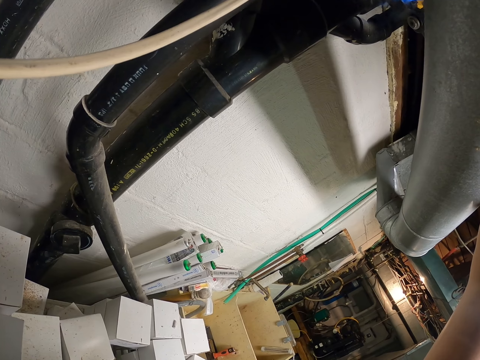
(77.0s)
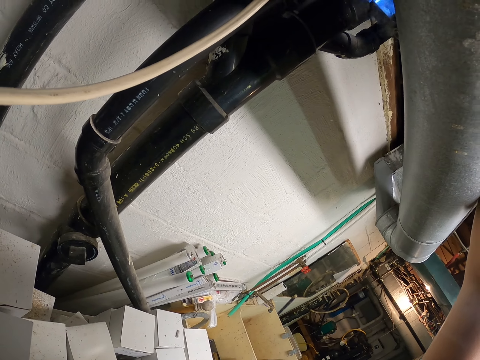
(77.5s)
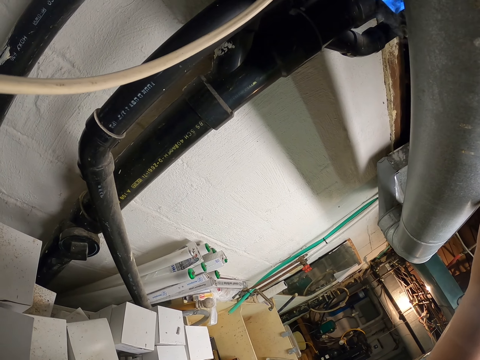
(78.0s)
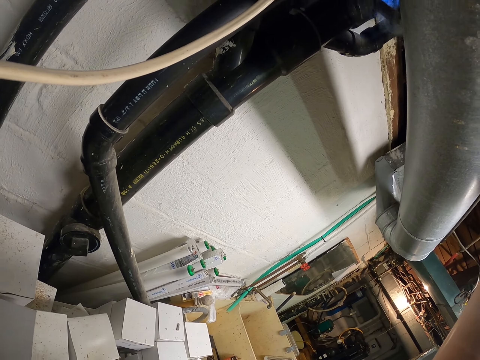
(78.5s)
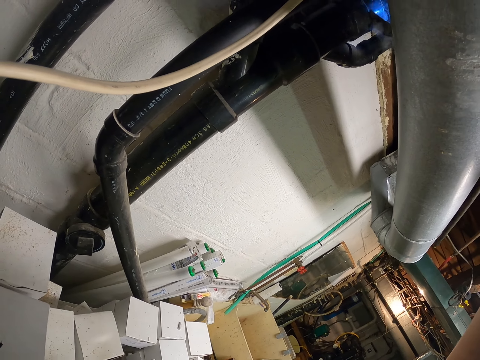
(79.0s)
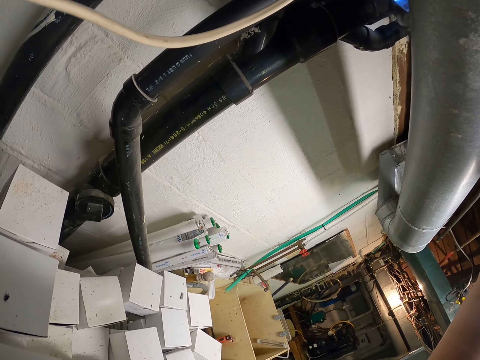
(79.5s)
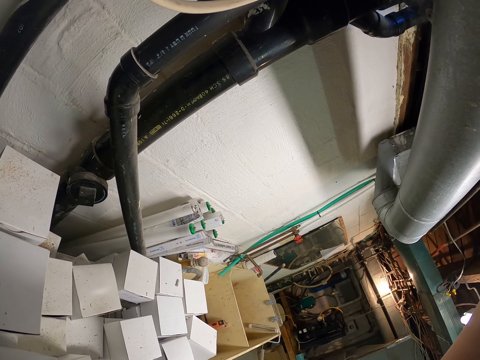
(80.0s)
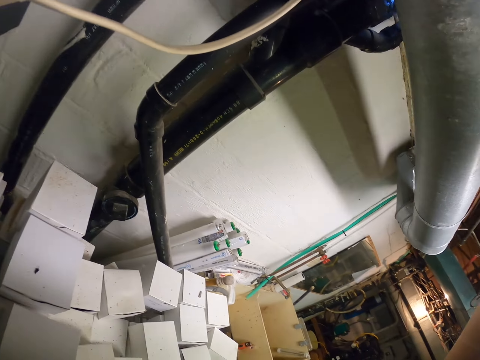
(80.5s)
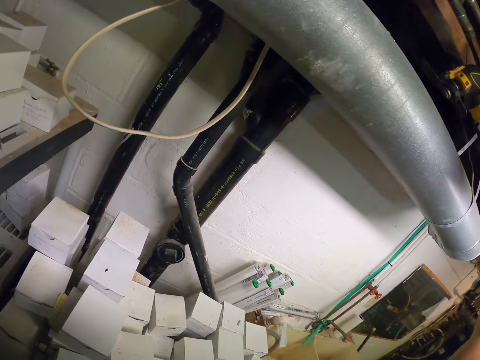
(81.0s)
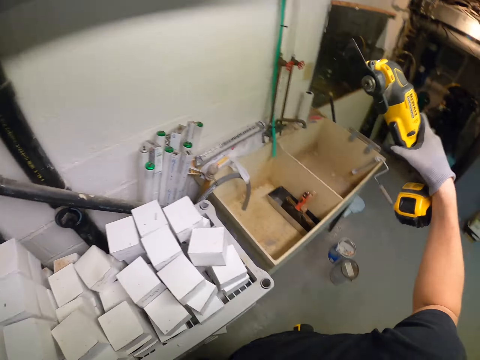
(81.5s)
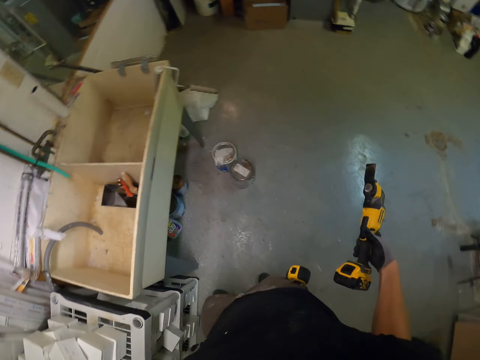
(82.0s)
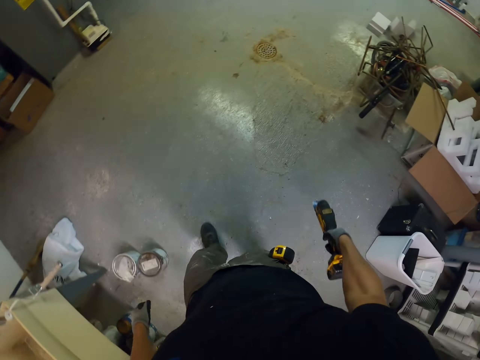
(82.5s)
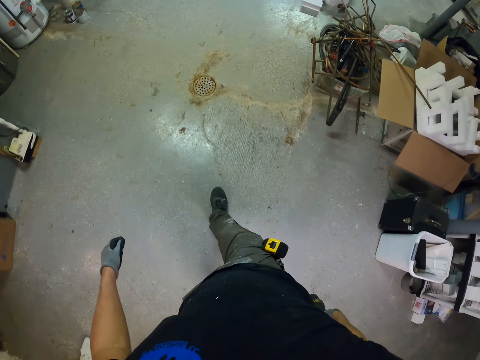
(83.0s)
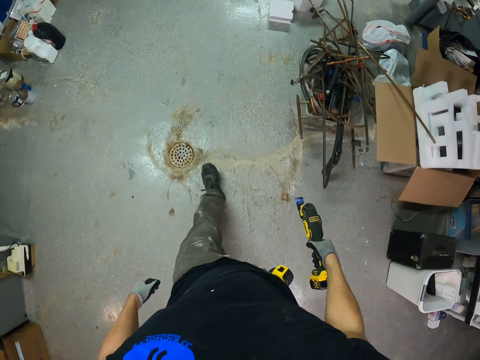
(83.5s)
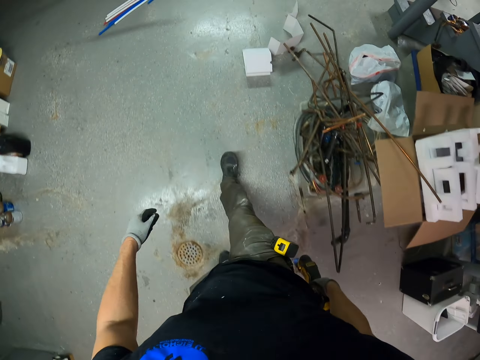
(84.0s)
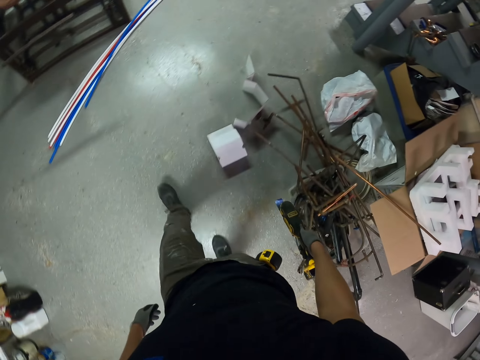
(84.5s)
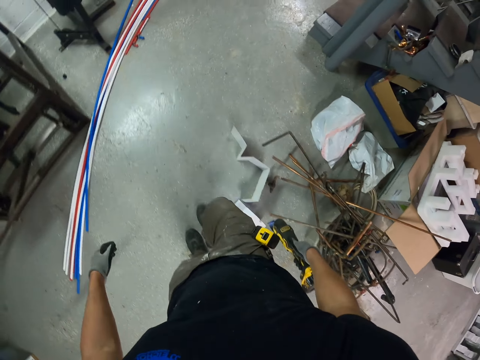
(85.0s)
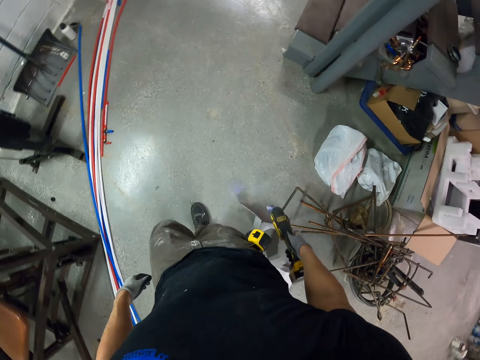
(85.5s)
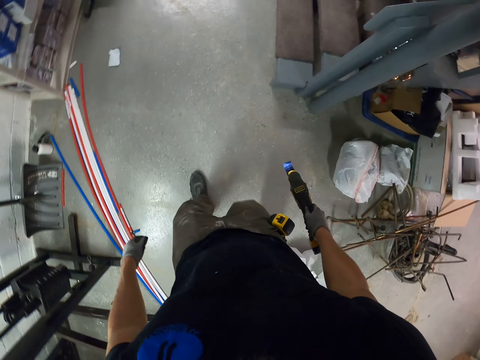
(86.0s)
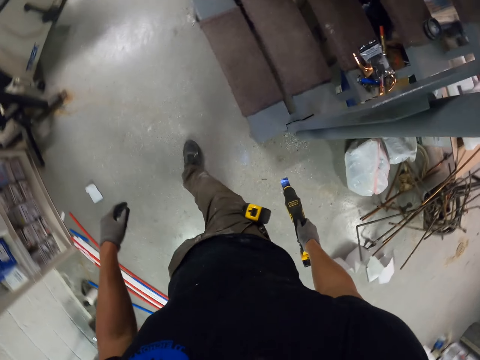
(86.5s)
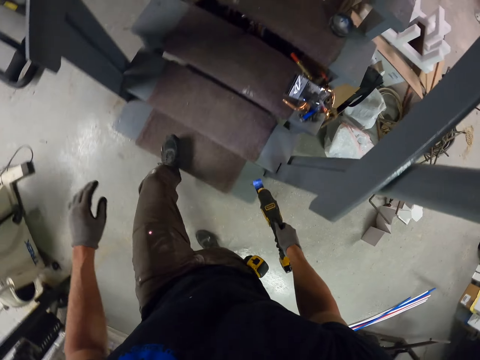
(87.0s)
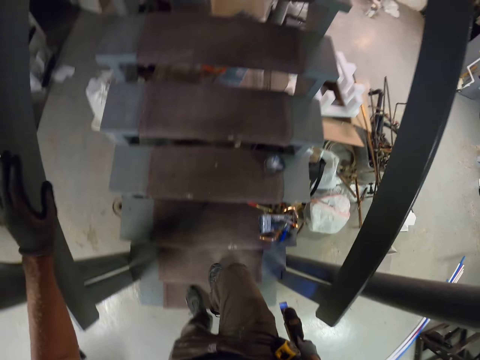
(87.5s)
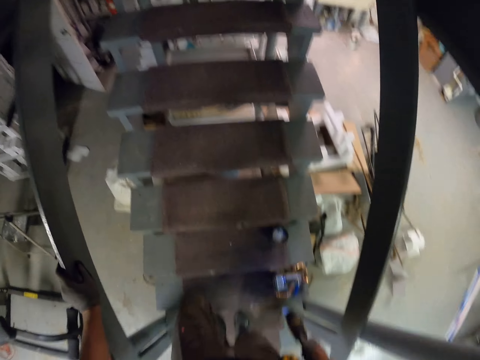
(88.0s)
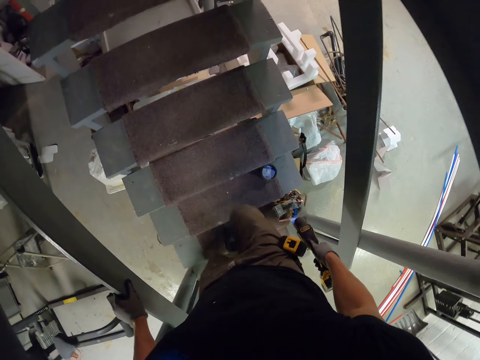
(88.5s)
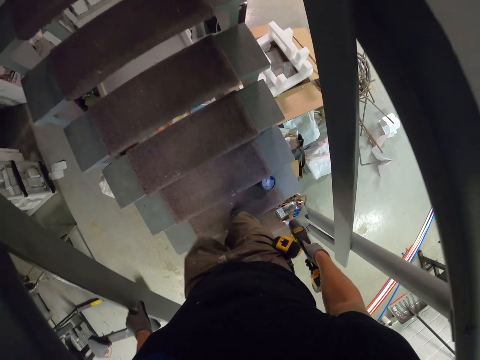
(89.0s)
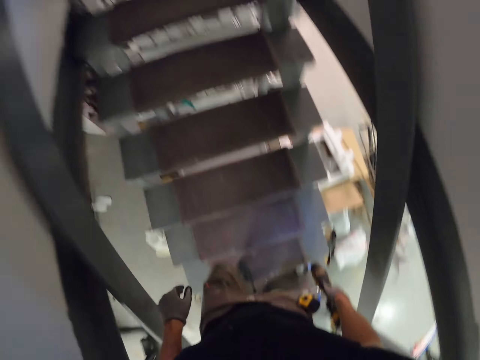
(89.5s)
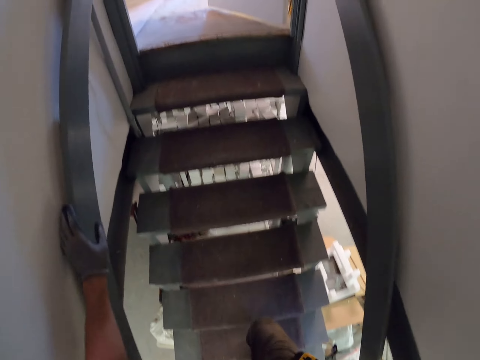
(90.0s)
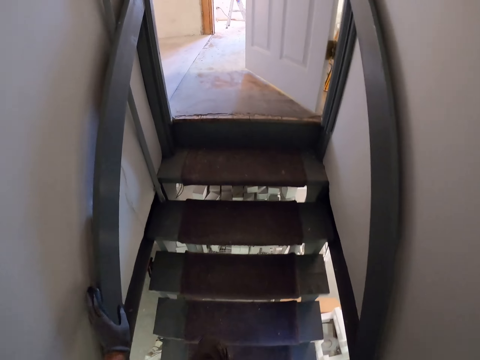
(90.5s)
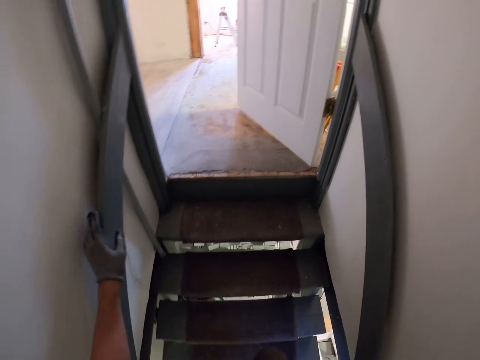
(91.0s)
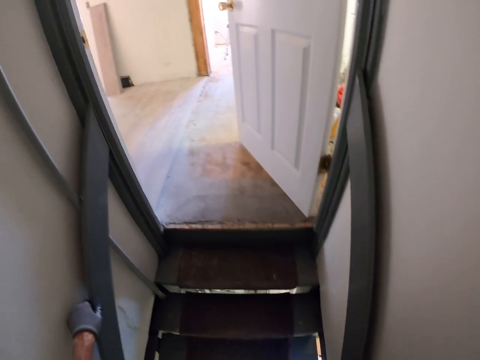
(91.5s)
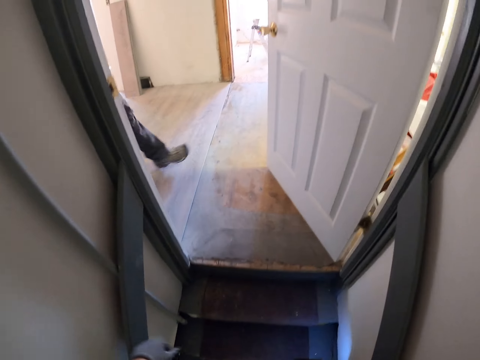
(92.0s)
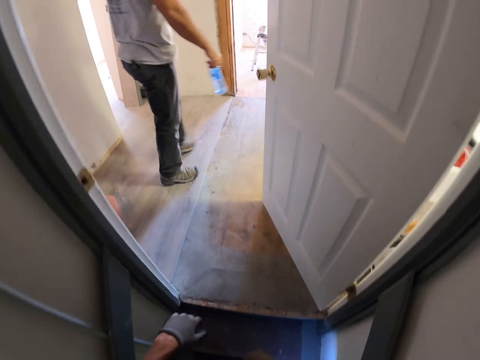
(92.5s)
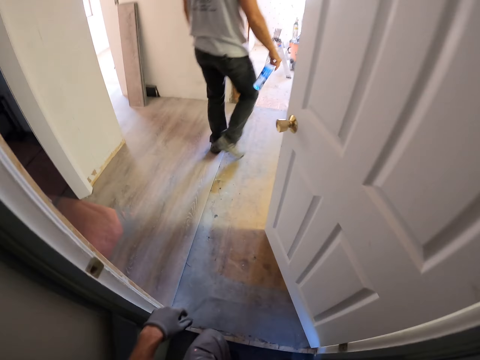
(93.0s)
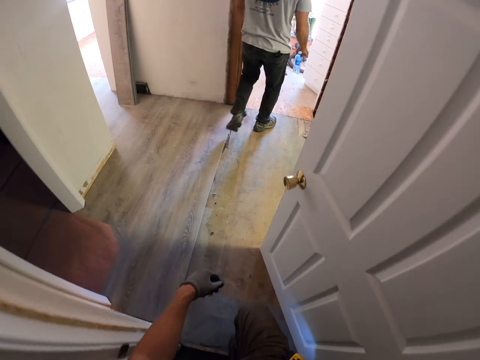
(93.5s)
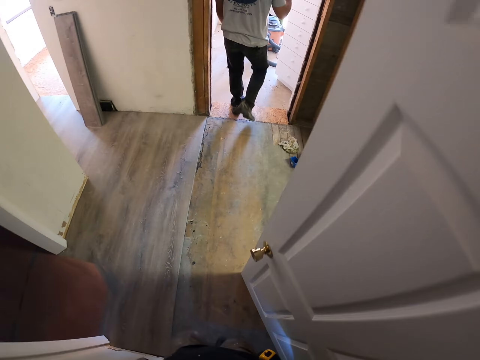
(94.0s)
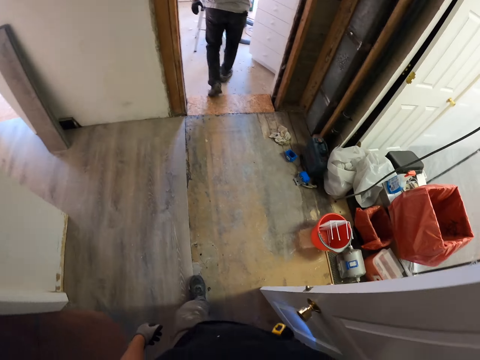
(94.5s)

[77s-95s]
The camera wearer walks away from the basement. A man walks past the camera wearer. The camera wearer walks away from the basement.

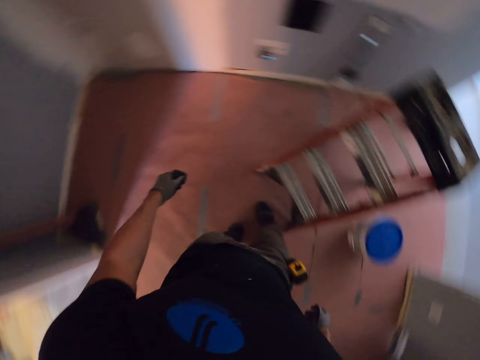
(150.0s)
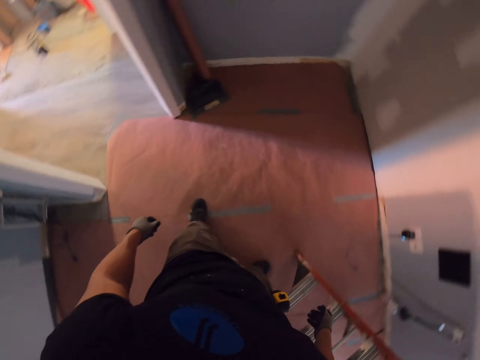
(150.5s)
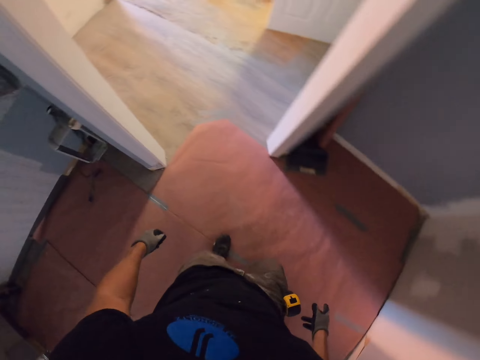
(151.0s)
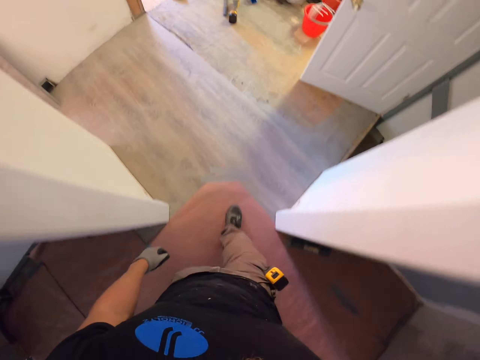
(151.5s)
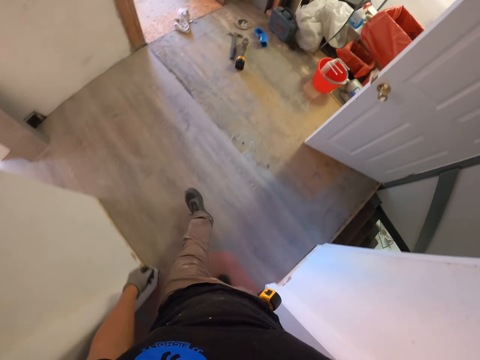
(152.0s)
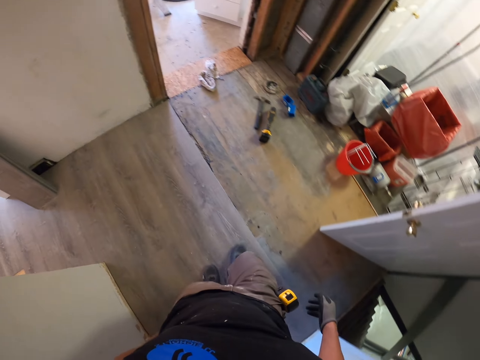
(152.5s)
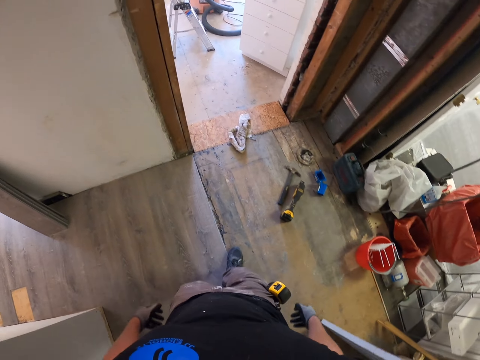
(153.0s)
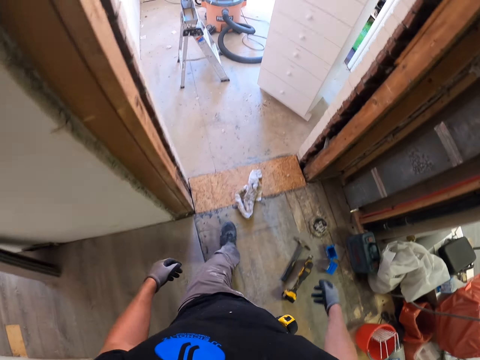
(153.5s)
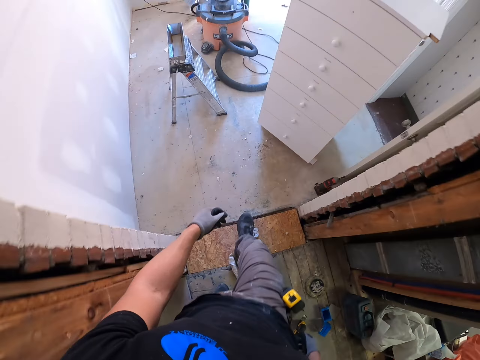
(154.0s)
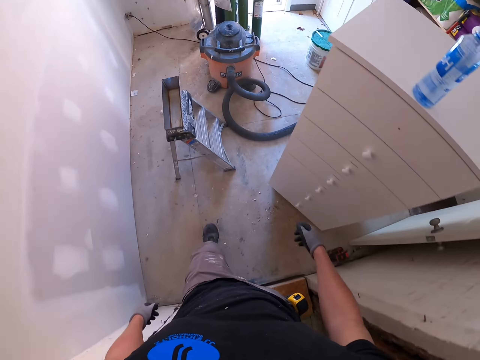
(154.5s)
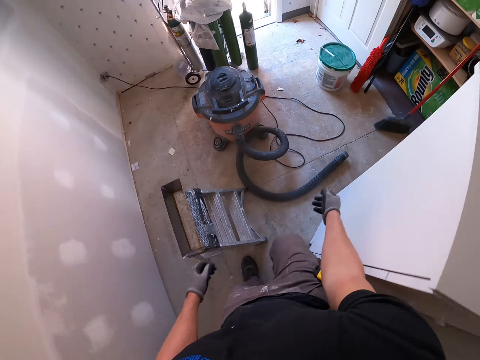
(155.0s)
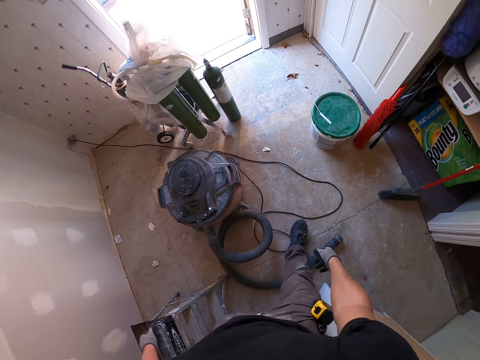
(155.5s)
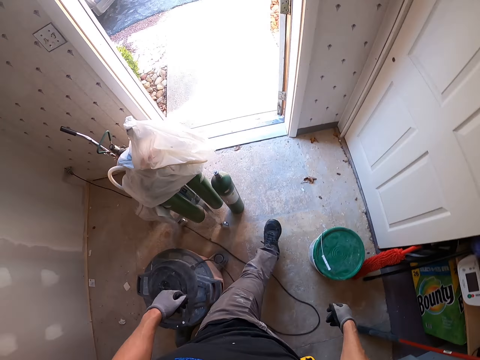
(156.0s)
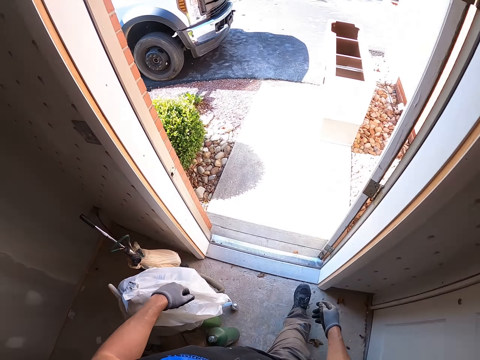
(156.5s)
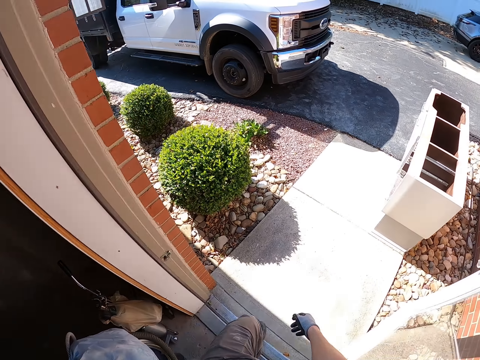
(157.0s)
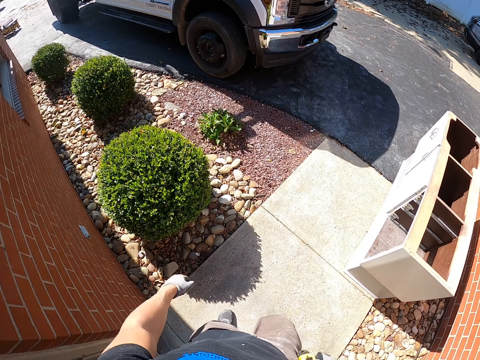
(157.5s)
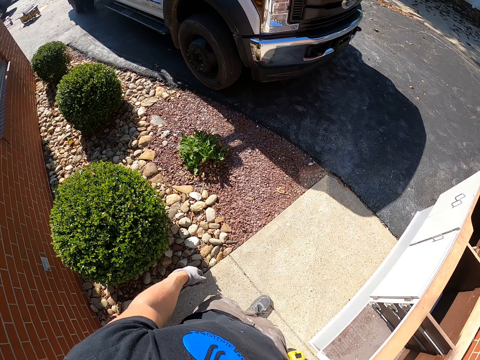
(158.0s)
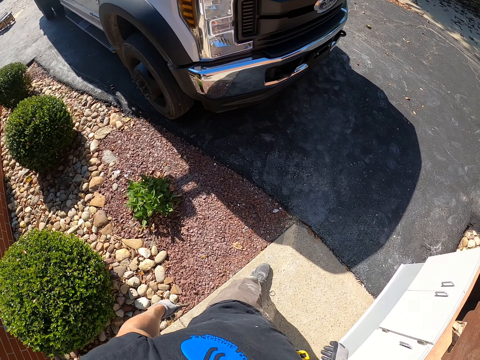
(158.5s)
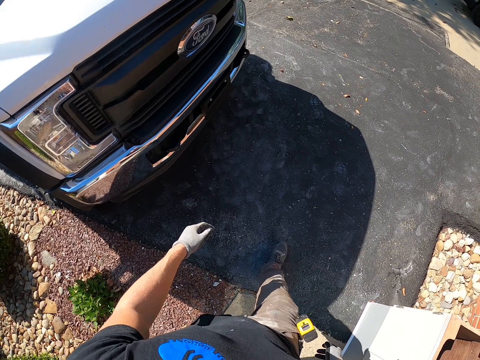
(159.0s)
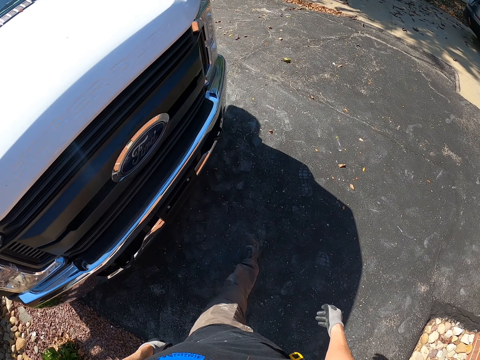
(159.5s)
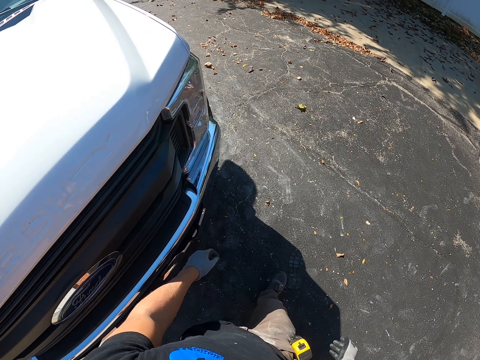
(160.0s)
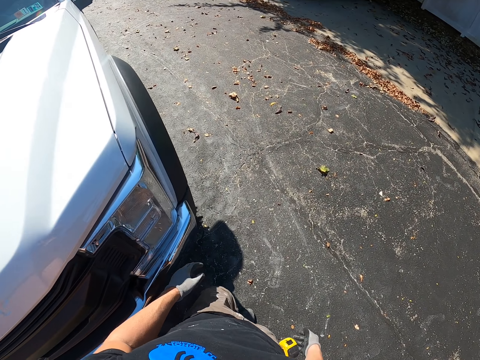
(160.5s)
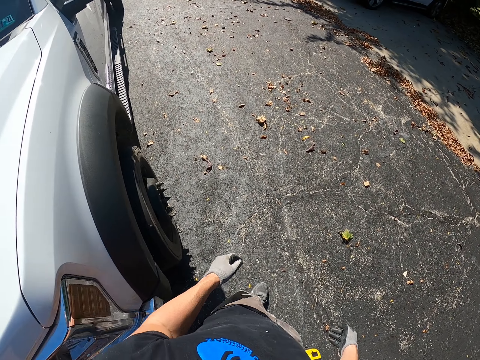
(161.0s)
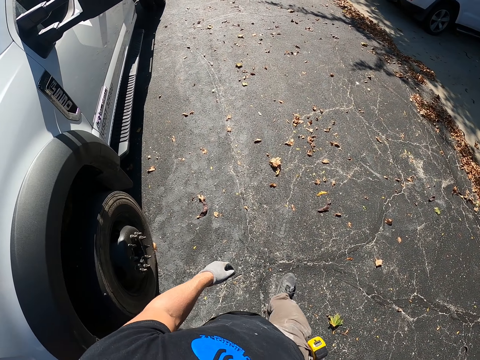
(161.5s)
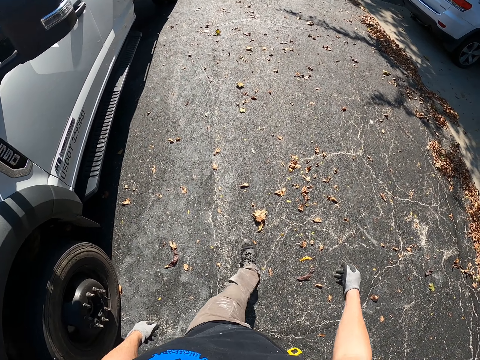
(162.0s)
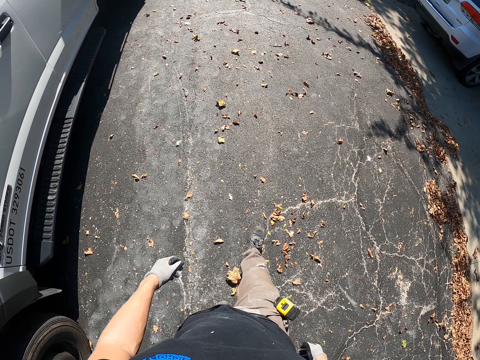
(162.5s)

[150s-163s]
The camera wearer walks to his truck.
